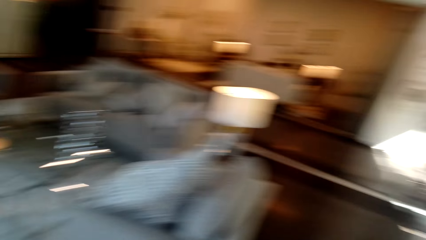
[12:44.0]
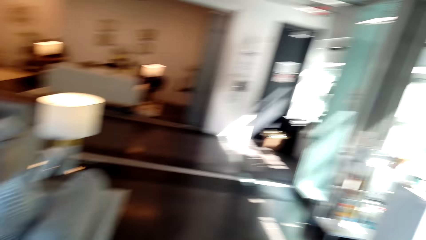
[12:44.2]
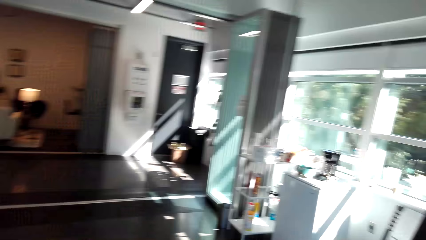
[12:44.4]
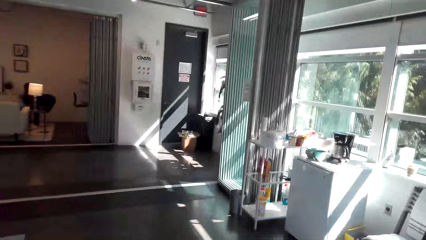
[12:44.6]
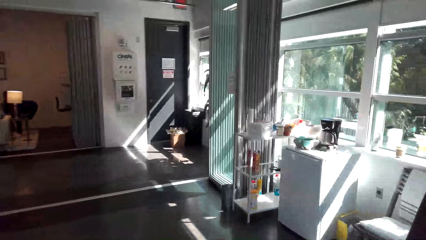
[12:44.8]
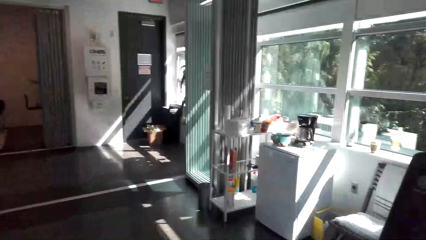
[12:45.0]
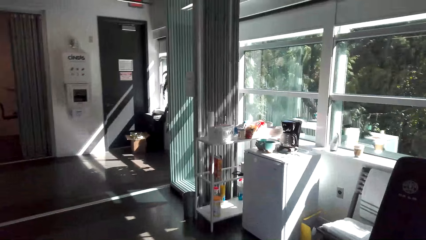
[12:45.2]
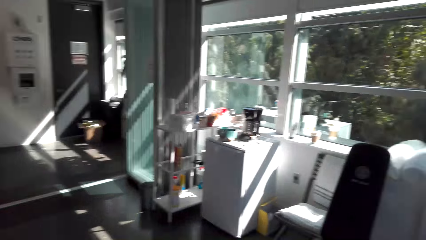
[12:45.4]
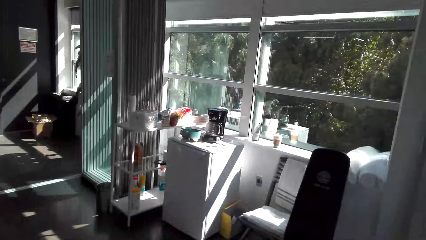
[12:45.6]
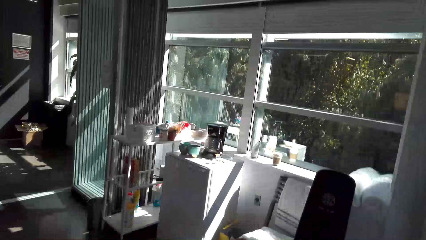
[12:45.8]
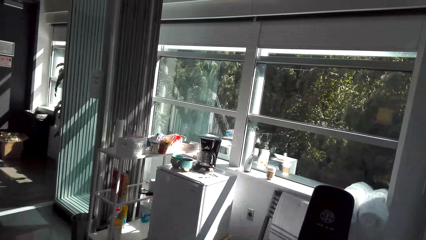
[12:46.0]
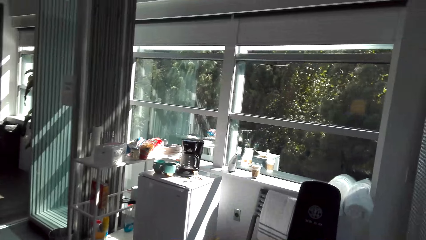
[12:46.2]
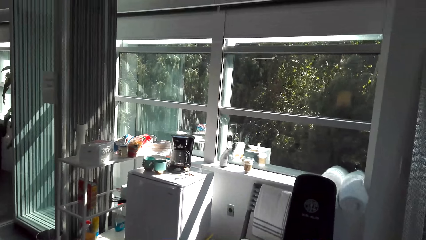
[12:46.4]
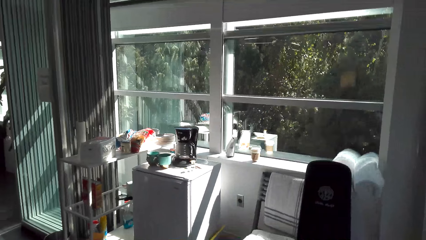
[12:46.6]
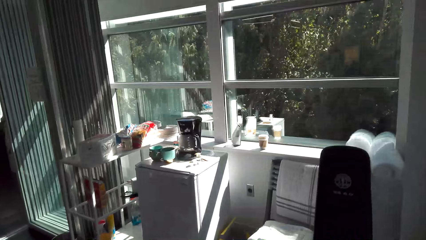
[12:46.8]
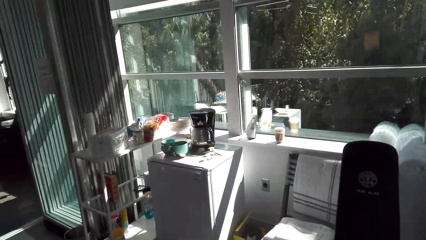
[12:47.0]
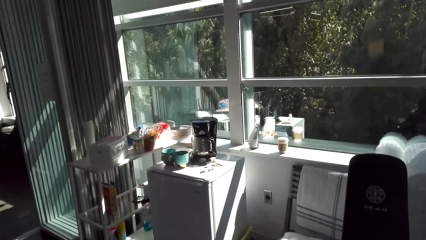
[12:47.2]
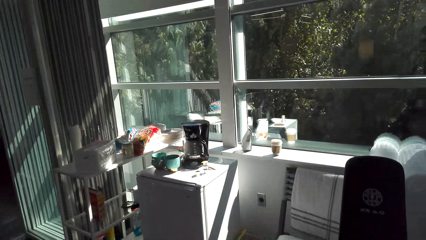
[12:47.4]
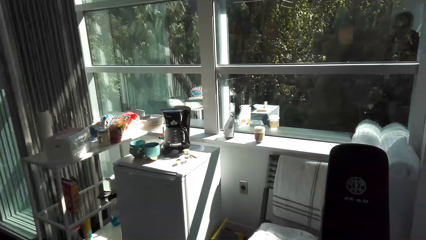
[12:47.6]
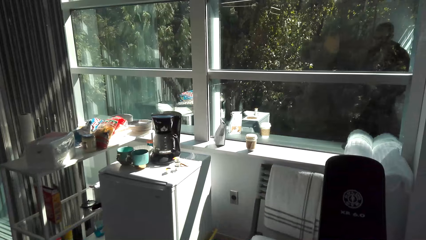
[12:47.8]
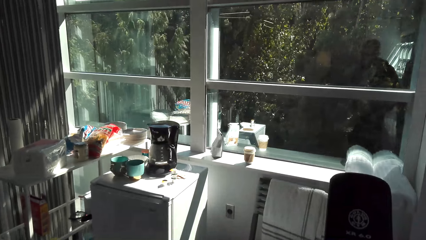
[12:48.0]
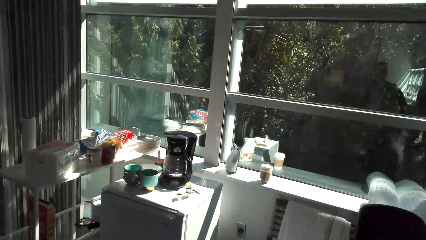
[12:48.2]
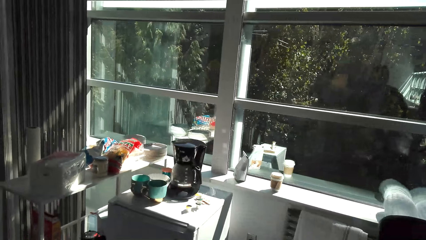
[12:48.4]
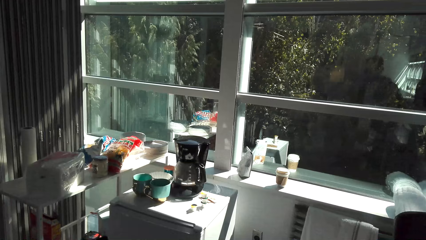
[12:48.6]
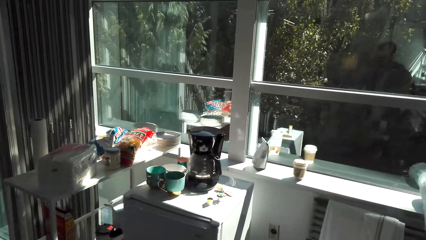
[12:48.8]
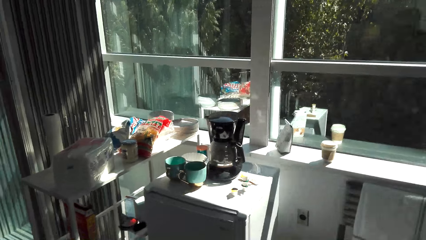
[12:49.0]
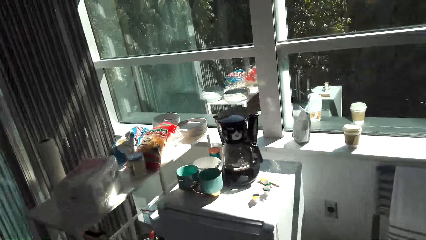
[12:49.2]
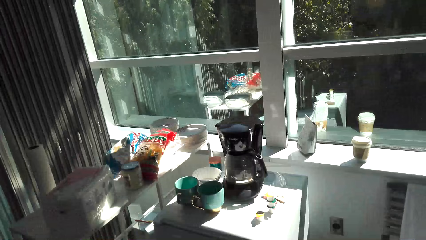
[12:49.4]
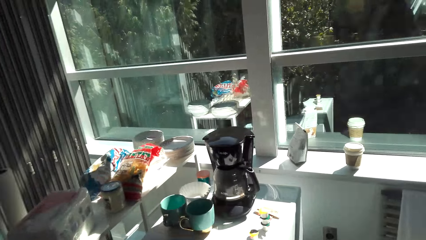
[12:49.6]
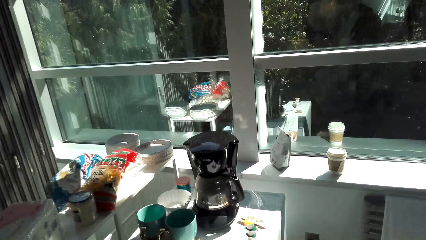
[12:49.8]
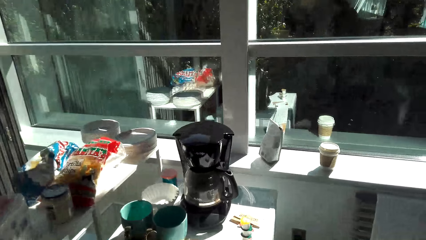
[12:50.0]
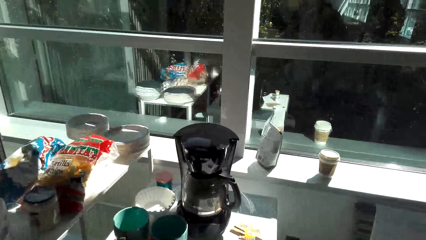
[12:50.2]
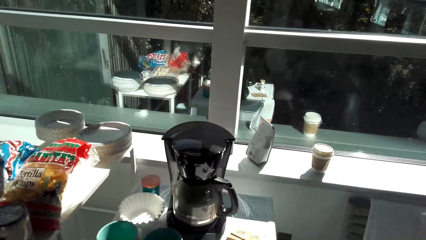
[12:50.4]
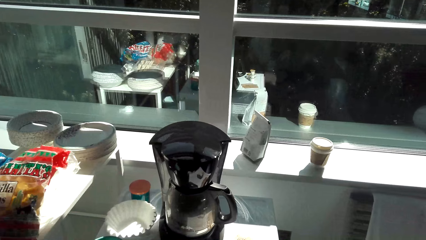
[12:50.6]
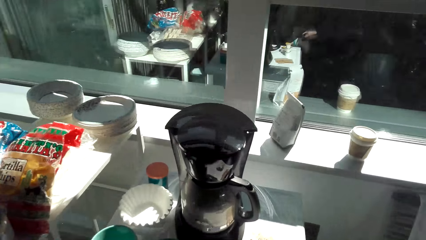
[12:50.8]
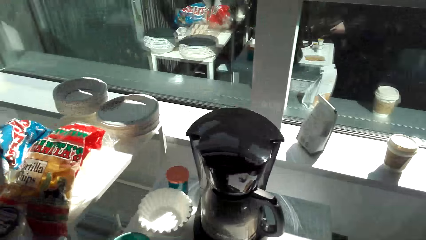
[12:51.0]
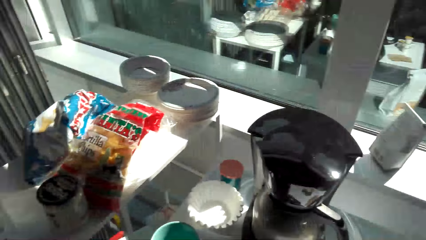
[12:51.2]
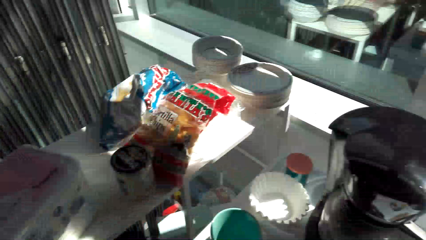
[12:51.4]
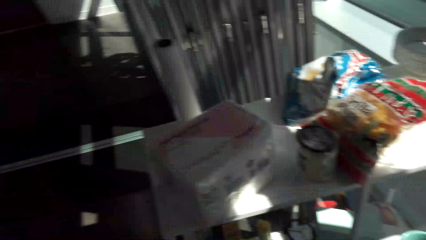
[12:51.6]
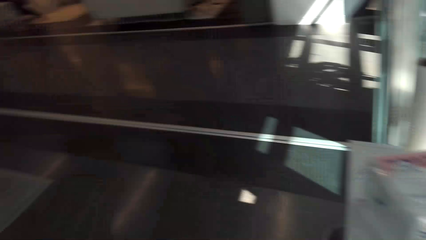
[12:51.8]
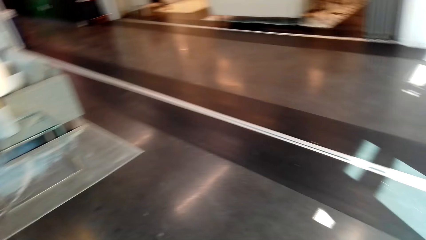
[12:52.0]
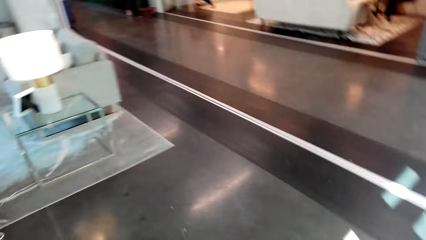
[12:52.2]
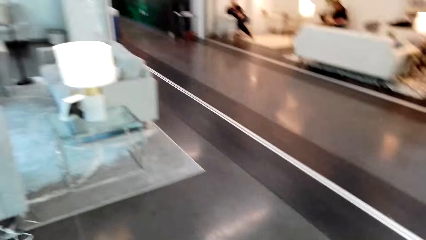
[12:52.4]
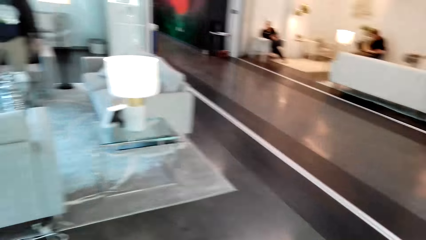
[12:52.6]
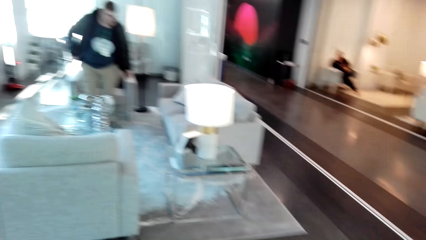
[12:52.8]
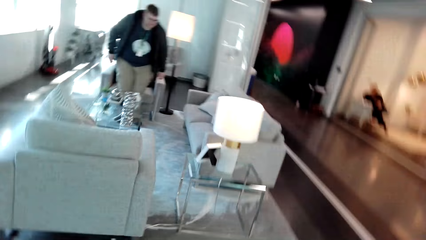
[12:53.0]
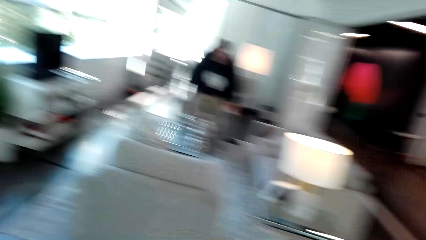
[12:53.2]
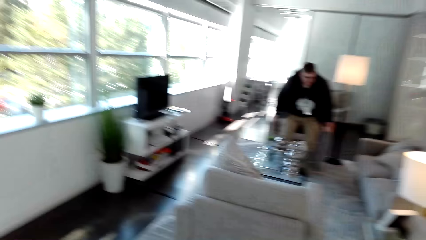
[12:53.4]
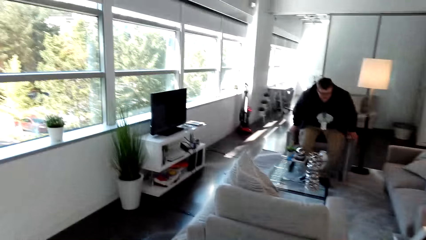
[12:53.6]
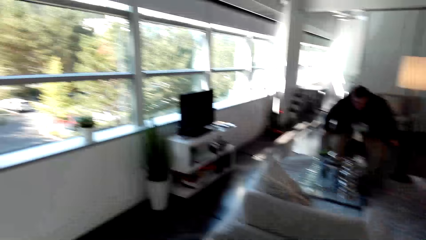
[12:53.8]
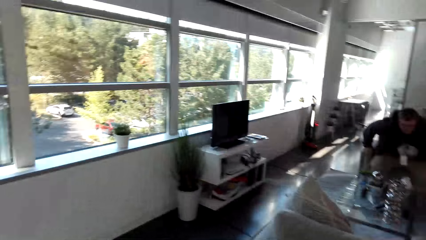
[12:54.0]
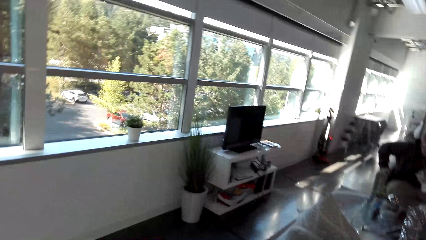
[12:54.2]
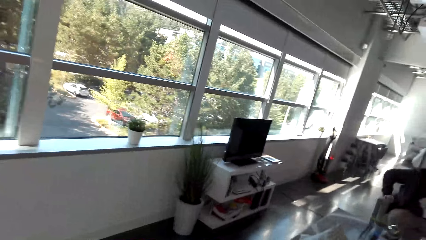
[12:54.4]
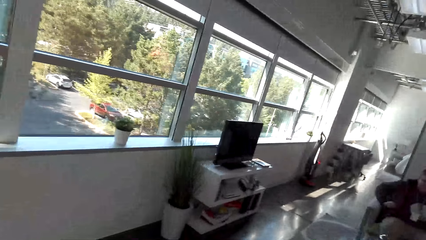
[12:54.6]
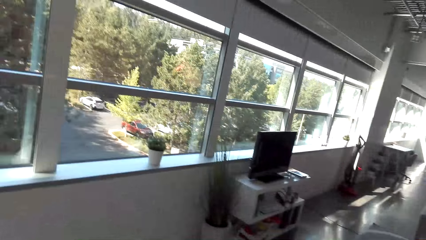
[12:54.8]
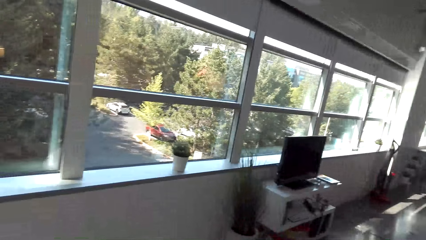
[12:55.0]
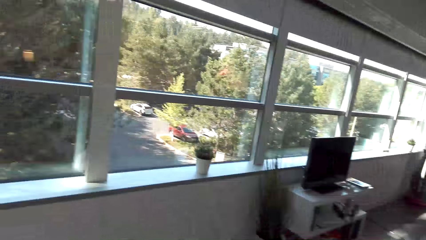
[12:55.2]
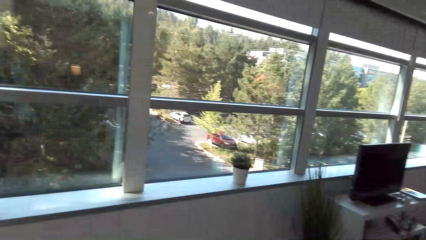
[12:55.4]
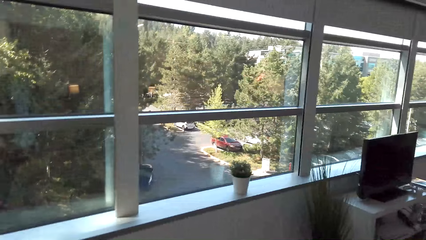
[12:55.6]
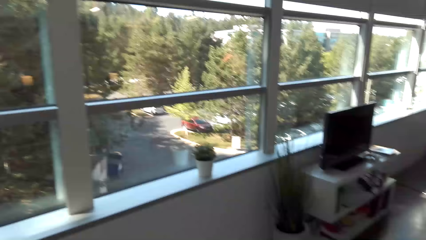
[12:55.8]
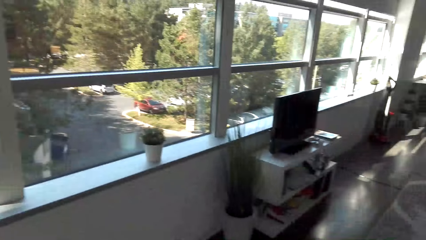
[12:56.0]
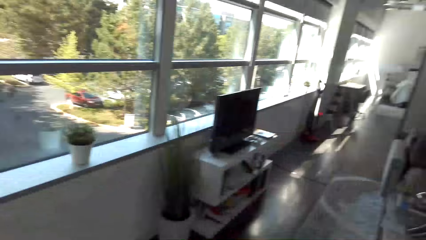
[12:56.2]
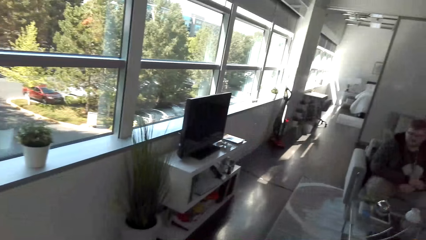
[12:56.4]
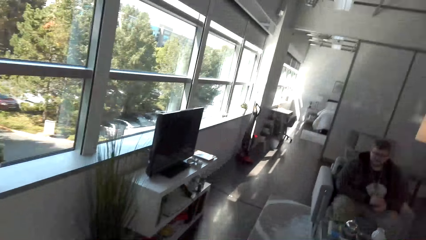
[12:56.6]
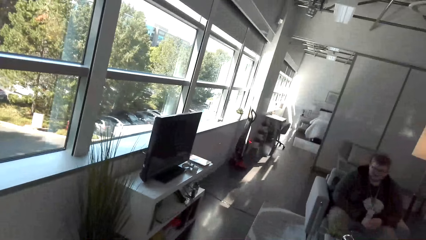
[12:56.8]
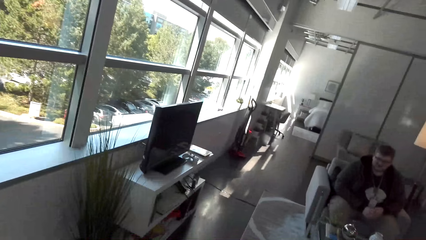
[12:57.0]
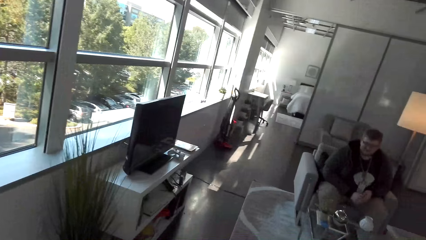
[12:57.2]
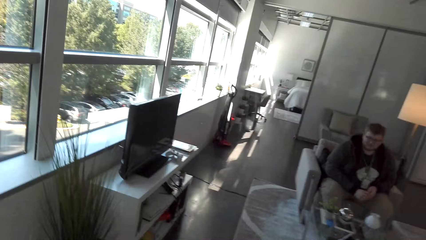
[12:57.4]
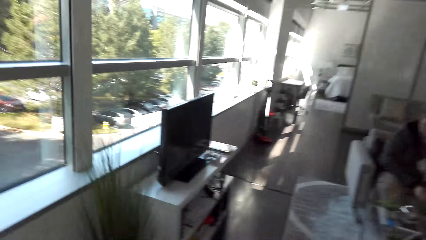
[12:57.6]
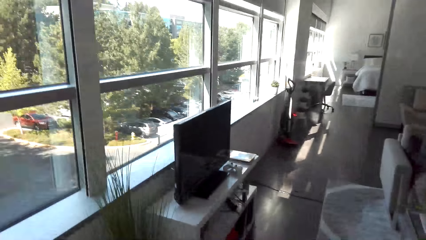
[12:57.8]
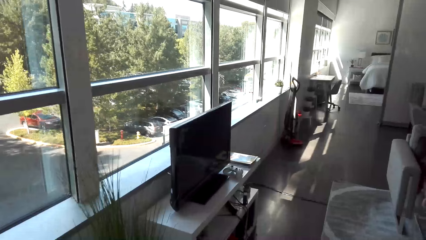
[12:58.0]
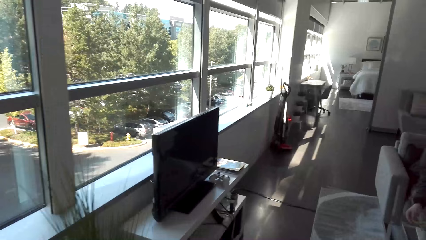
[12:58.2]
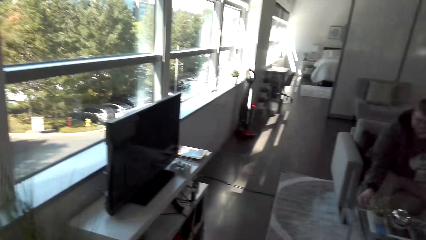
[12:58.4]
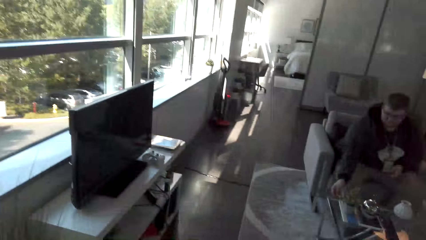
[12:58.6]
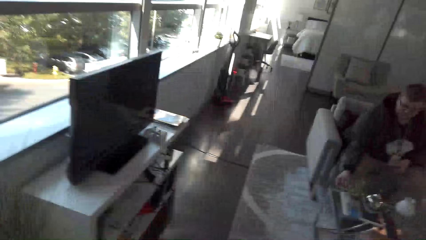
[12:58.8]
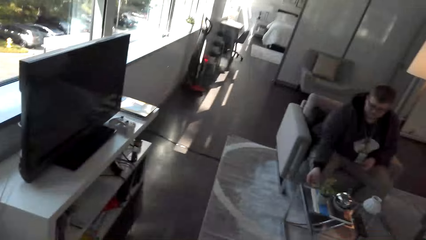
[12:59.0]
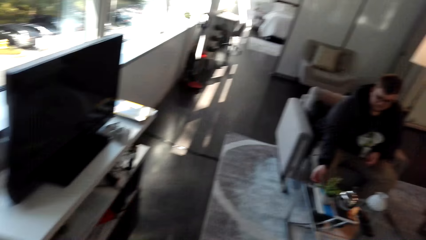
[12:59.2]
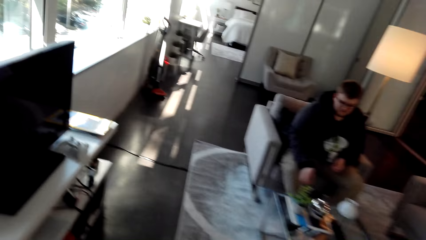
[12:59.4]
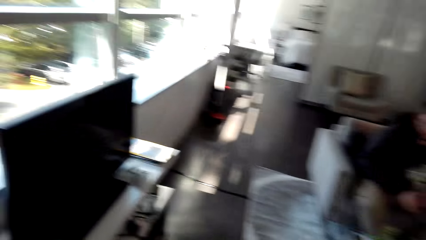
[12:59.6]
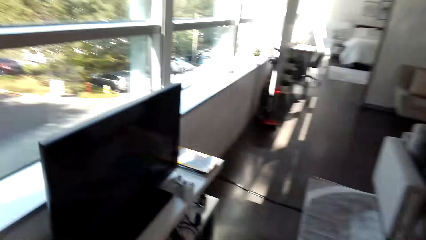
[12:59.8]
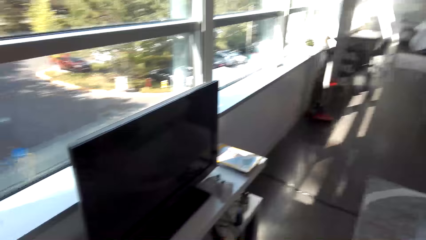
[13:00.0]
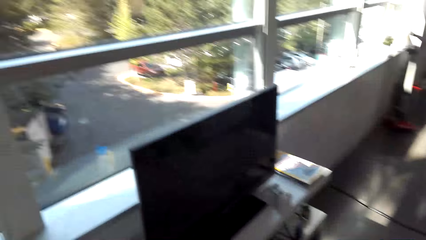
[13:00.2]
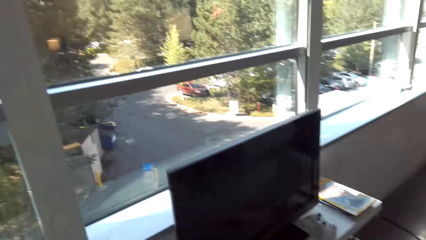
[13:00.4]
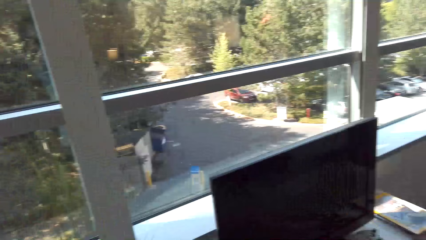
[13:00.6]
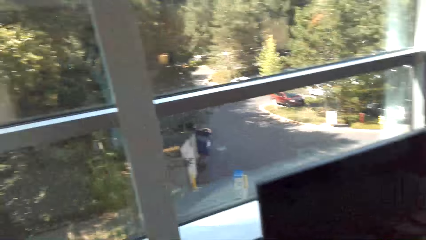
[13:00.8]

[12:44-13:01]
The camera wearer looks around the house. They move around the house. A man sits down. The camera wearer walks around.
